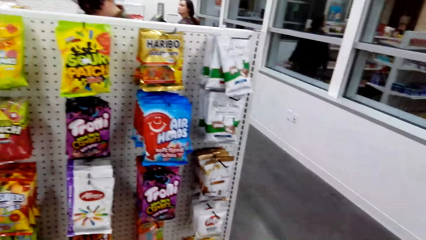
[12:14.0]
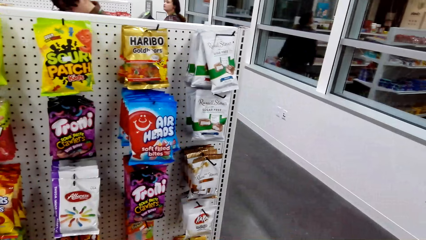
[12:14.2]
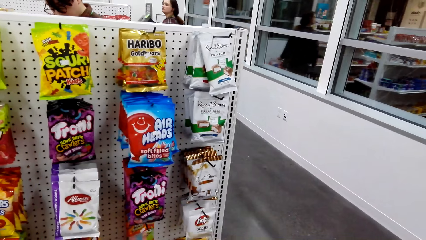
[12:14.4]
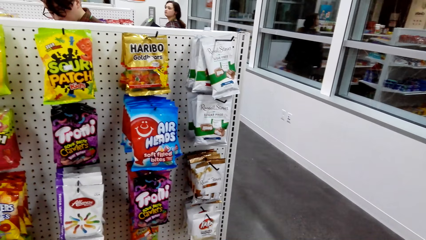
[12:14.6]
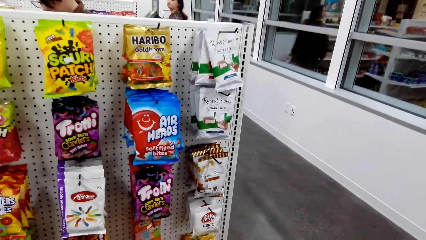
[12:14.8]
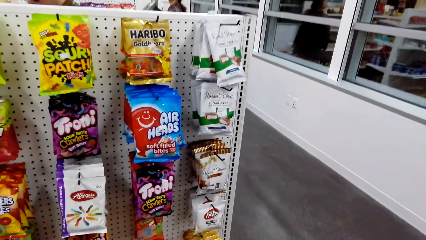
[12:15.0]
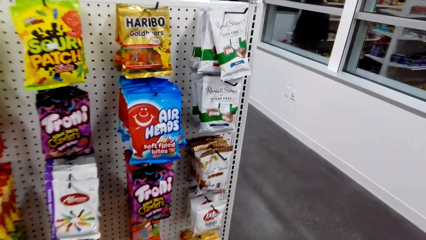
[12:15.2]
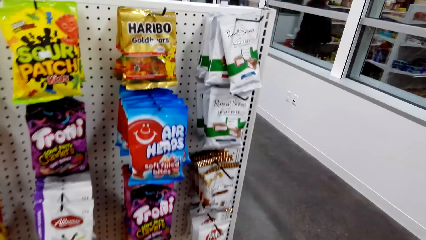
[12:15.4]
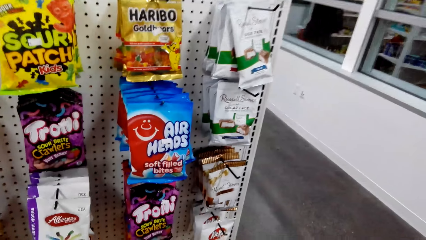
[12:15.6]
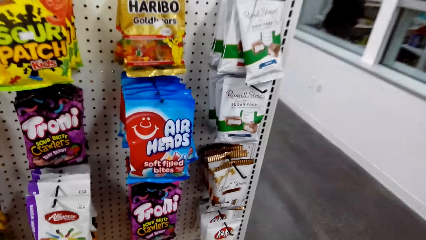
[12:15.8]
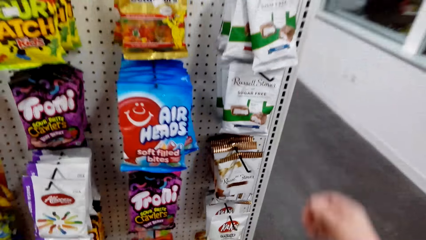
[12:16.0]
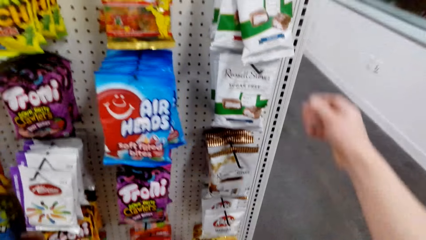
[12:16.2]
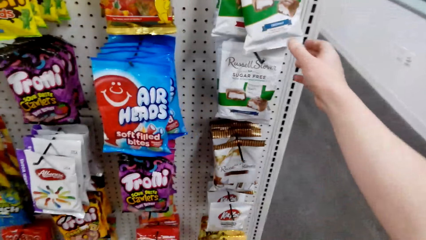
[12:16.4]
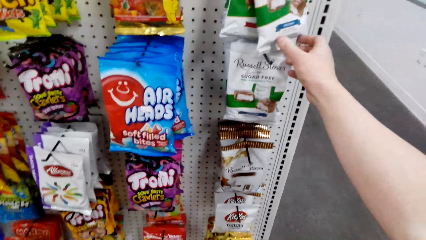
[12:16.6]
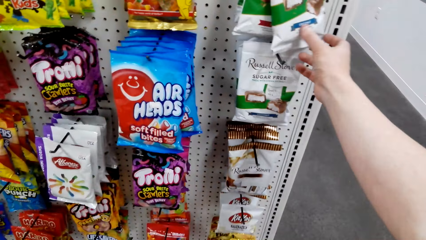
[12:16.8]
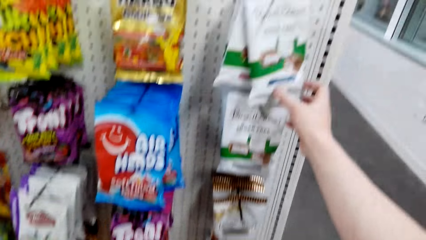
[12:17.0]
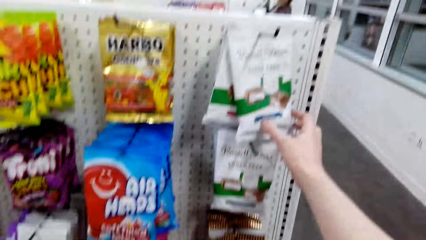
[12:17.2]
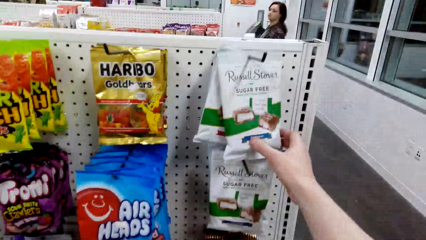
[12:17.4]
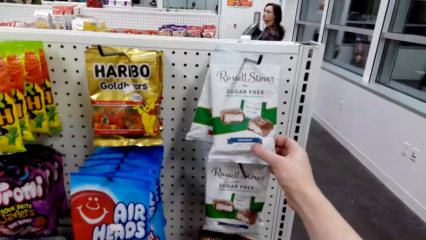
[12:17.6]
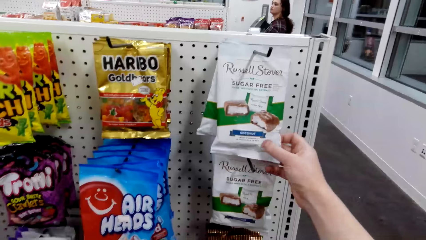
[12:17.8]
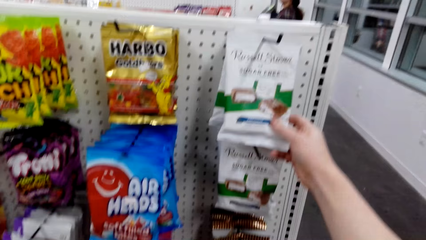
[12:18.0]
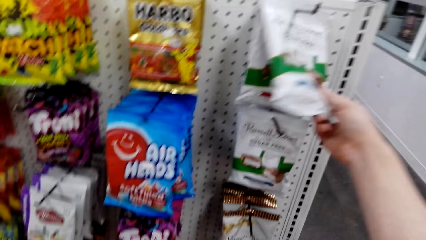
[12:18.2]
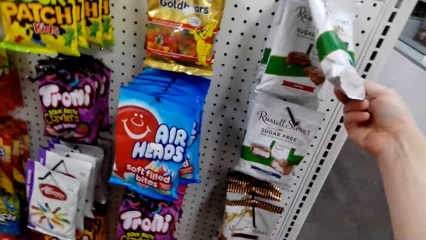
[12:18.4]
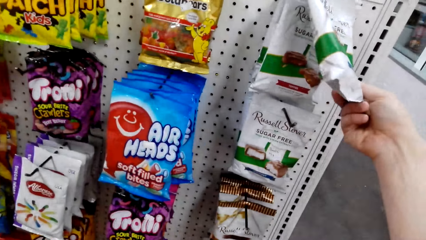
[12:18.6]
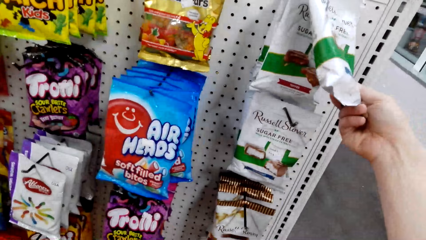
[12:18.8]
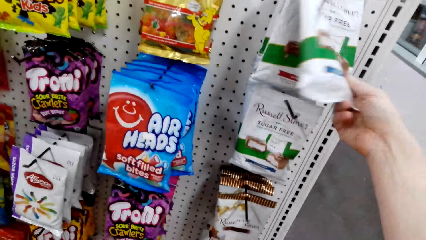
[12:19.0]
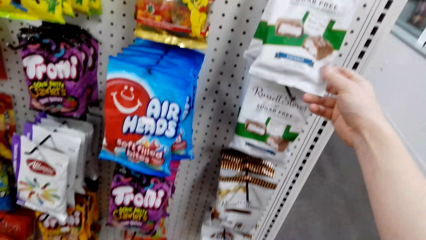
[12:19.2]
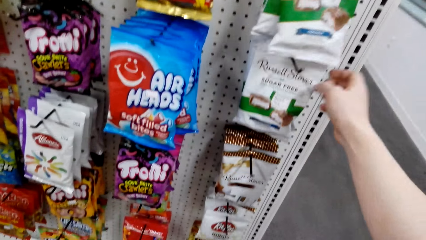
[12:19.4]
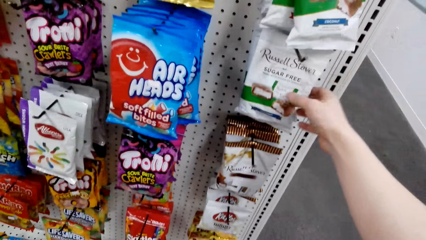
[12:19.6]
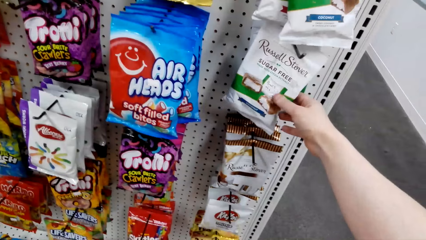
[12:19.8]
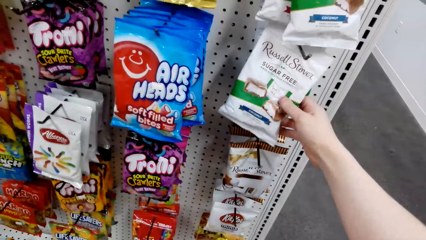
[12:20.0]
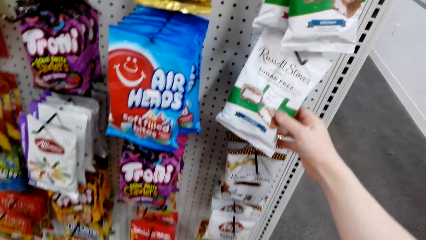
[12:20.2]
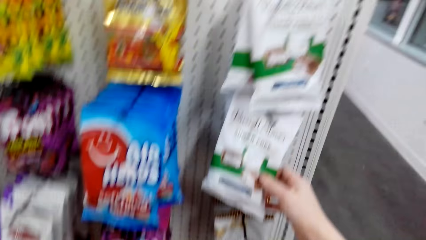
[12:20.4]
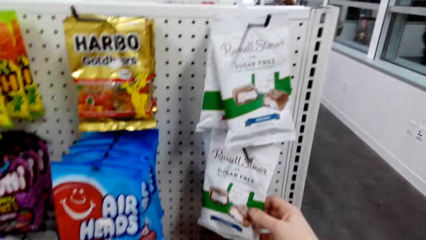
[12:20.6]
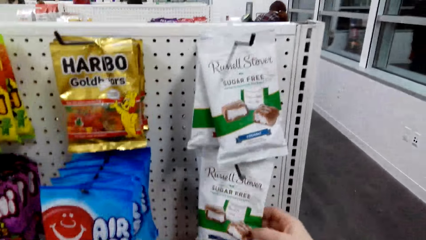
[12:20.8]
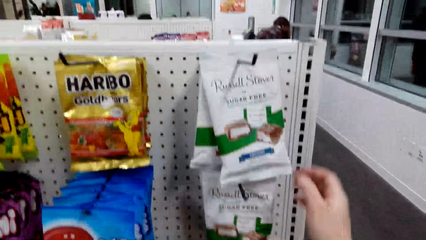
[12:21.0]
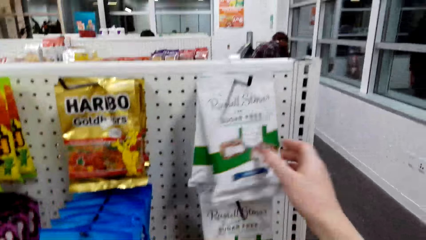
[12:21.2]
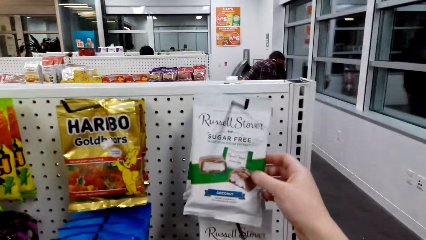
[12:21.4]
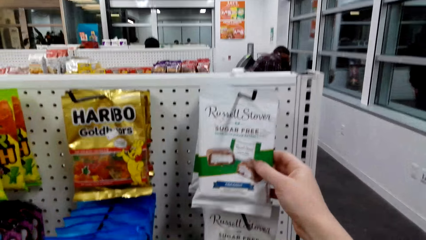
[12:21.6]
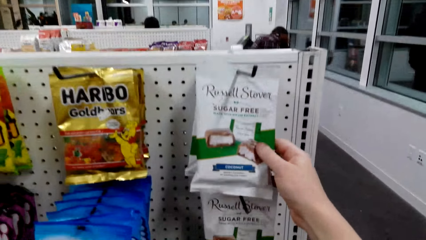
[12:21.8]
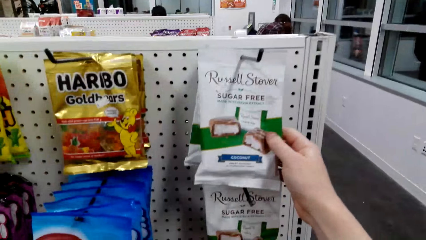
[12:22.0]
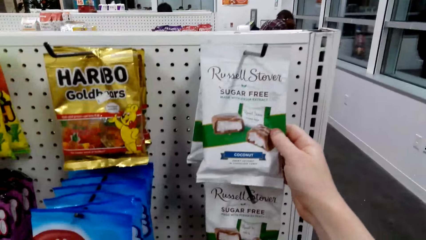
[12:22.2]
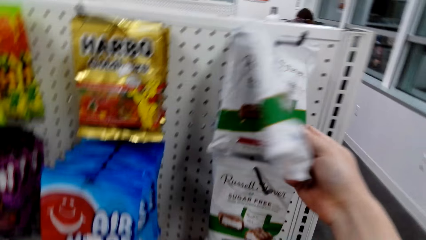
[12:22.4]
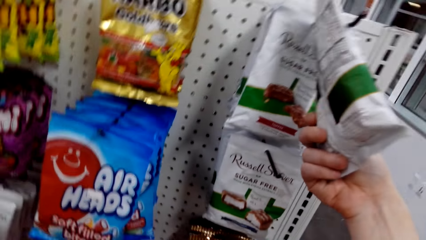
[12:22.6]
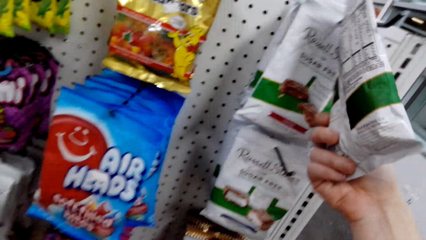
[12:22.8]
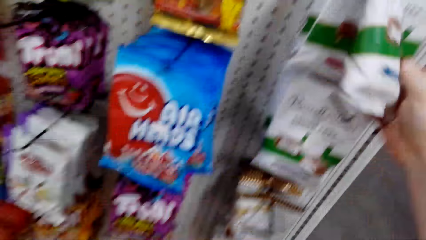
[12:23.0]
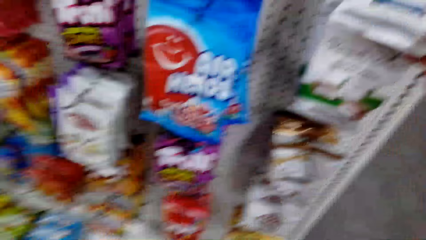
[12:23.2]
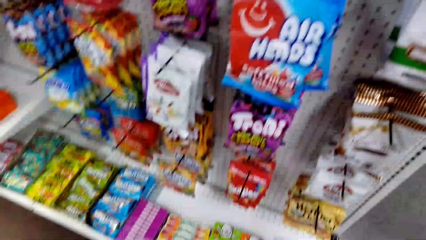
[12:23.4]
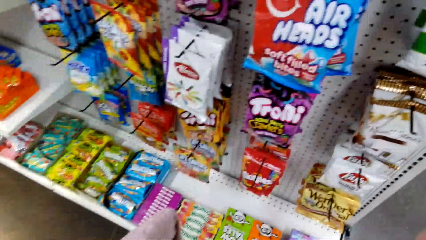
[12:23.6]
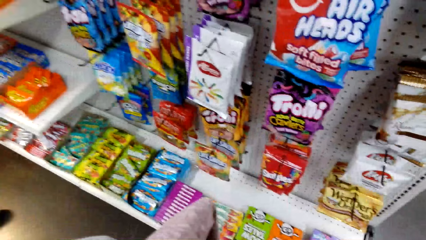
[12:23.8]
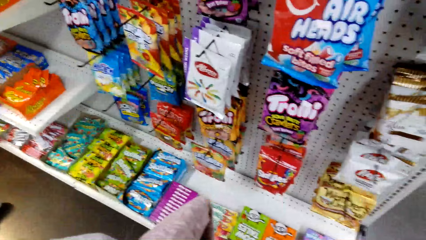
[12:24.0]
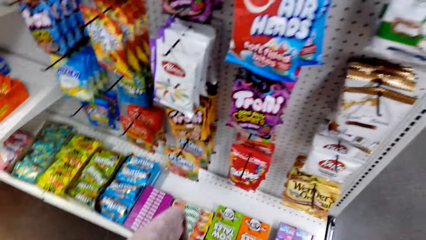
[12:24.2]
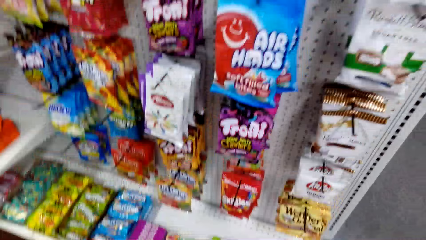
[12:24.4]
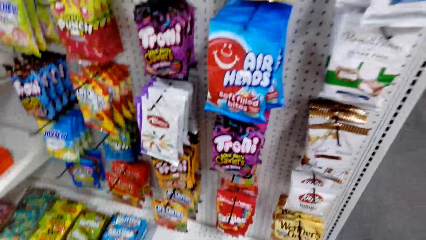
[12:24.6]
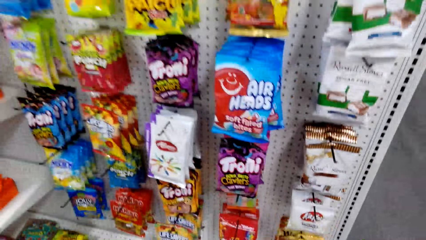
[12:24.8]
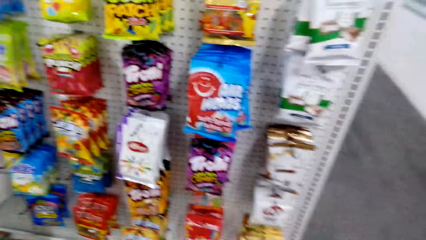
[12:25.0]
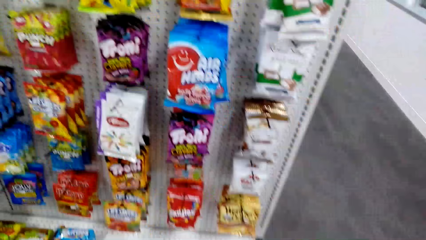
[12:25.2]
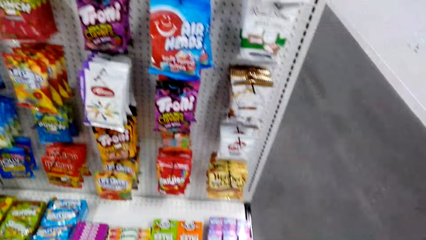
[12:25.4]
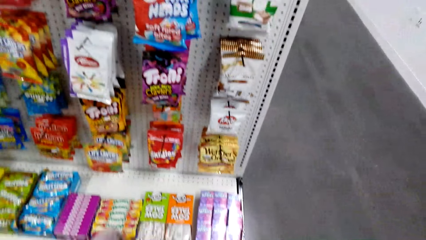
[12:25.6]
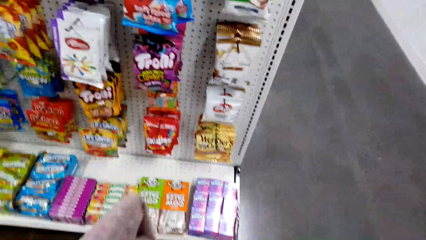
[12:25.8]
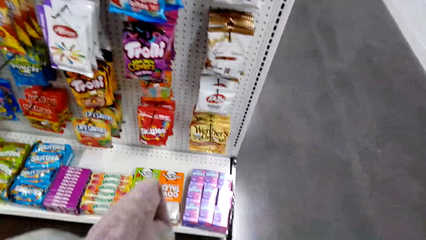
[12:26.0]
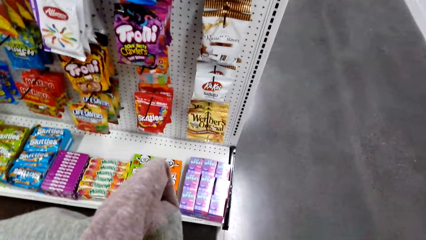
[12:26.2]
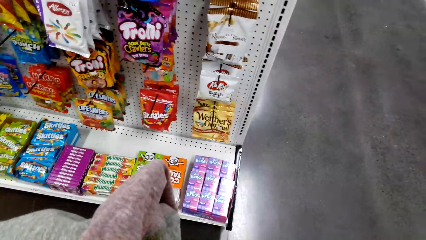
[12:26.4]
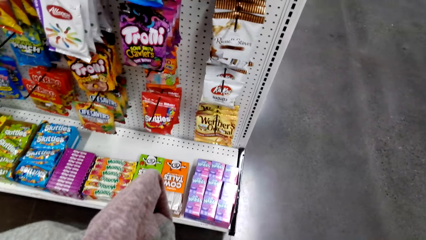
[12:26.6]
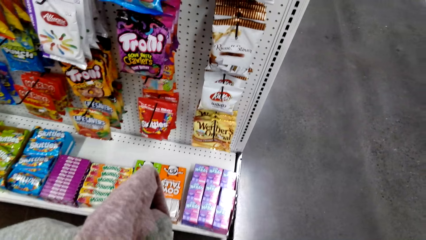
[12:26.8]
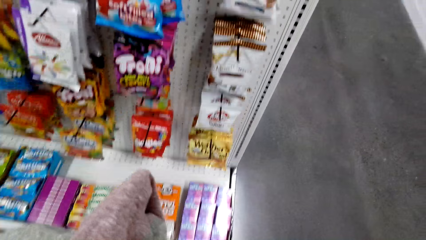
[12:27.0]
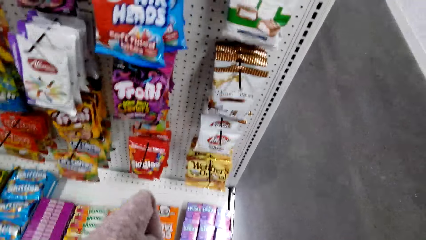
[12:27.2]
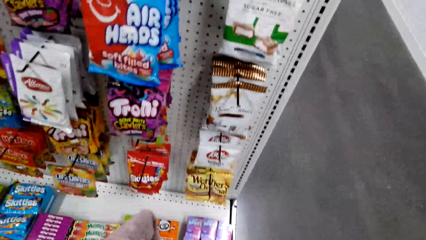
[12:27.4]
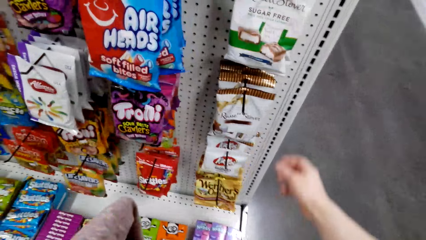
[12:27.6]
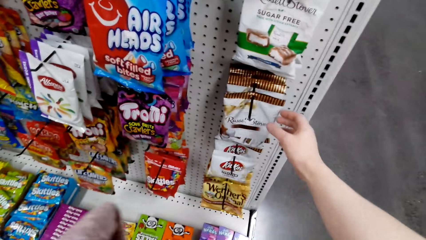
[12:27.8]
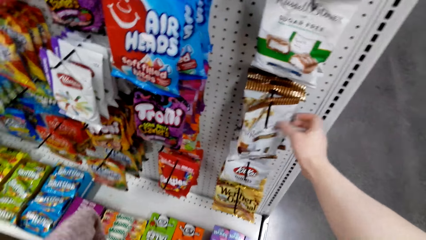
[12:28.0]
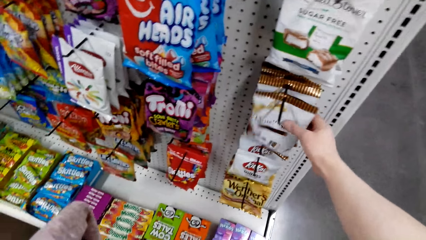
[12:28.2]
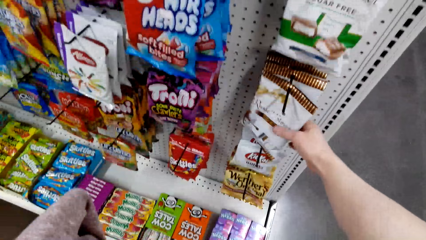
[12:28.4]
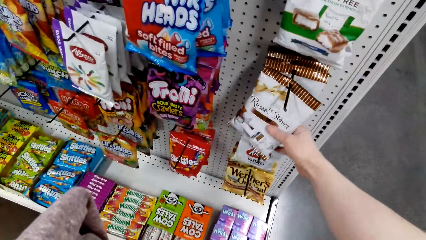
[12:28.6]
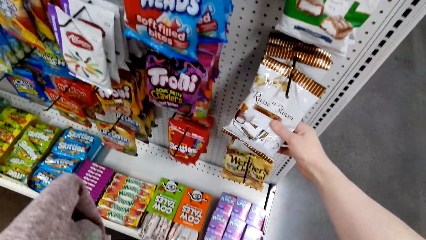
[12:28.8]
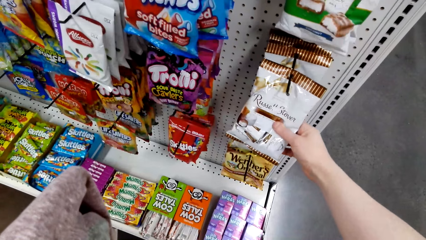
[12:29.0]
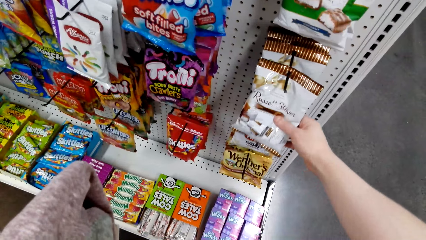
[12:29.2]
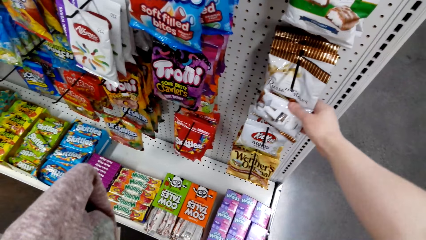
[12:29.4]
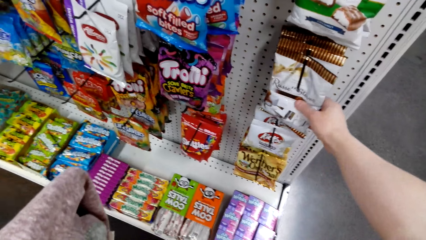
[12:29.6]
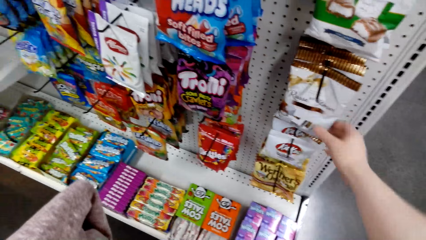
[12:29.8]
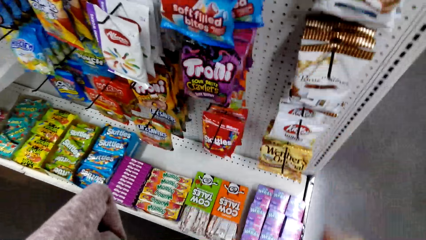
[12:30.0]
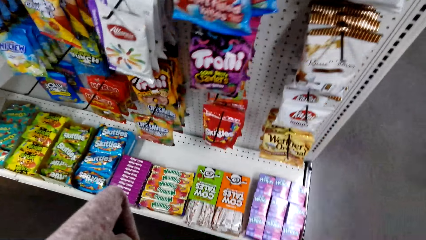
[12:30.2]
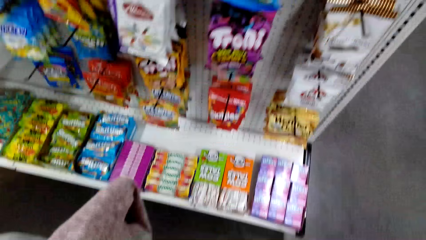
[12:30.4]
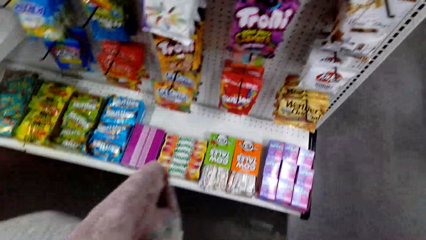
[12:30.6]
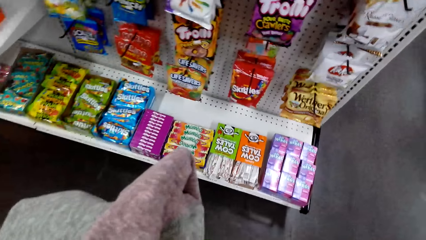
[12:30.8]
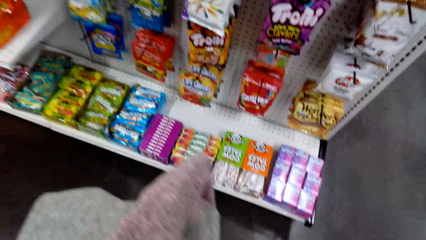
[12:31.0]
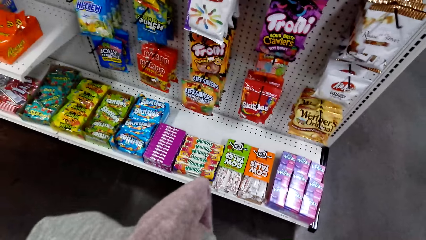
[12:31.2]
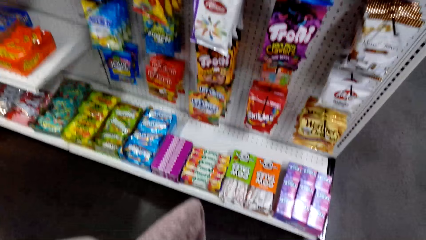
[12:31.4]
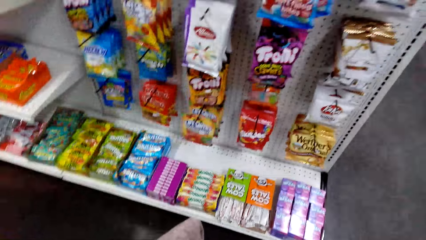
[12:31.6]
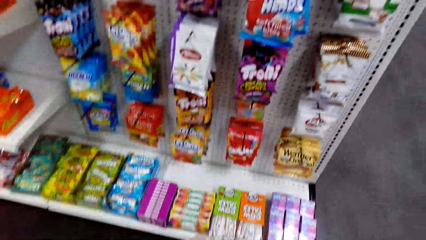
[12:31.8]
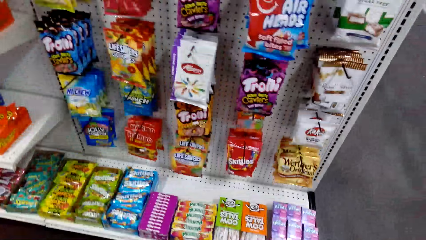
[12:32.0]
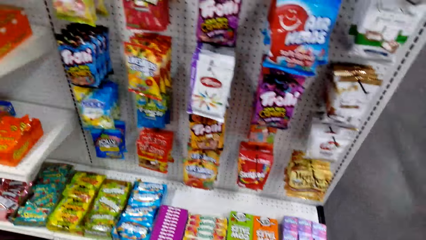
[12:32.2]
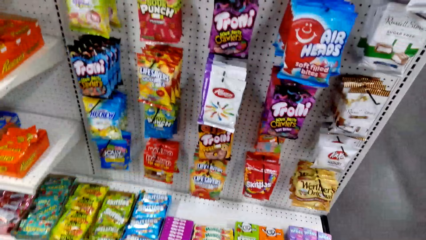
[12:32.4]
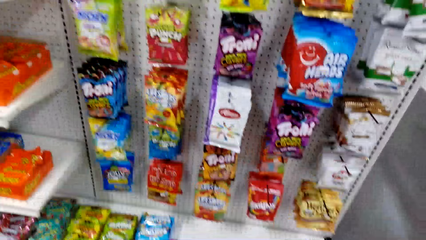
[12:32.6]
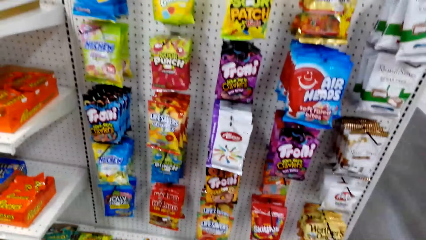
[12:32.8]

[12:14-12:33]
The camera wearer picks a packet of sugar free Russell Stover from the shelf. They hold a pack of chocolate candy on a hanger. They hold the pack of chocolate candy on a hanger. They inspect the pack of chocolate candy. They look around the hangers. They touch the packet of Russell Stover at the shelf. They hold the pack of chocolate candy on a hanger. They look around the food store. They look around the shelf.
